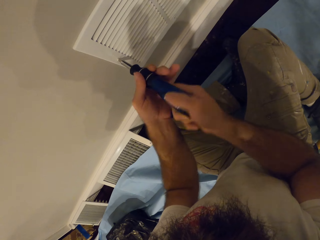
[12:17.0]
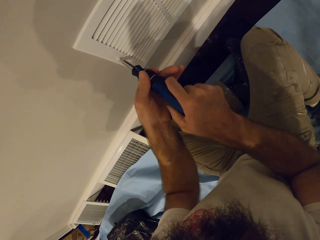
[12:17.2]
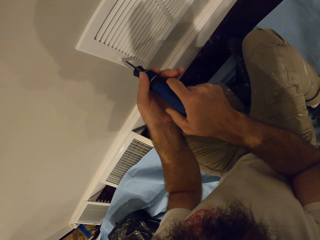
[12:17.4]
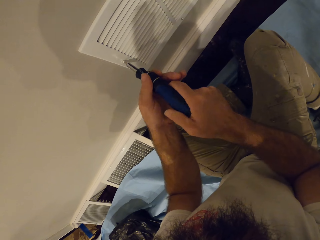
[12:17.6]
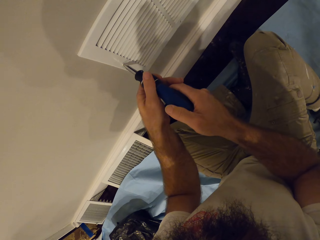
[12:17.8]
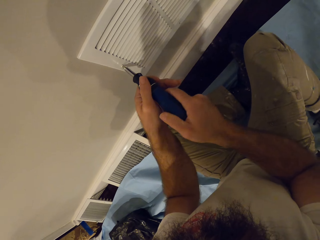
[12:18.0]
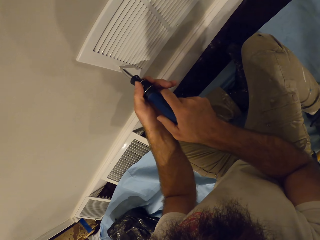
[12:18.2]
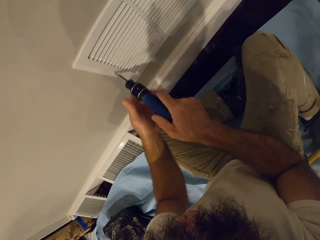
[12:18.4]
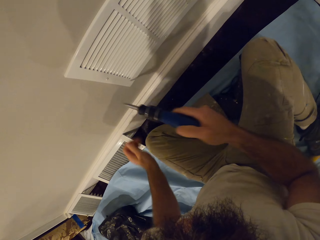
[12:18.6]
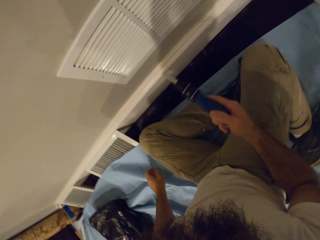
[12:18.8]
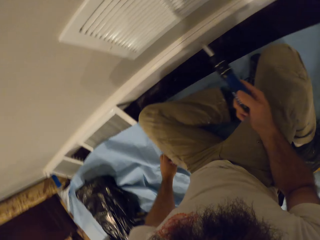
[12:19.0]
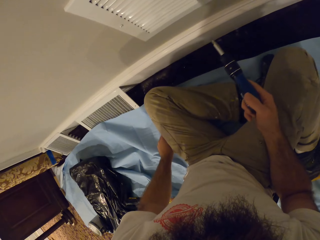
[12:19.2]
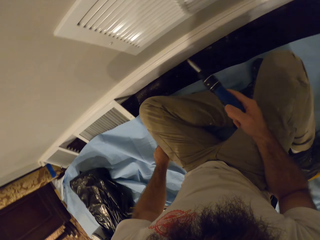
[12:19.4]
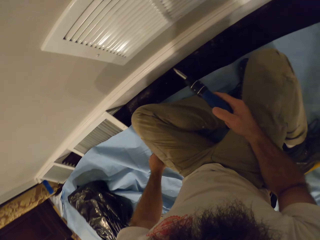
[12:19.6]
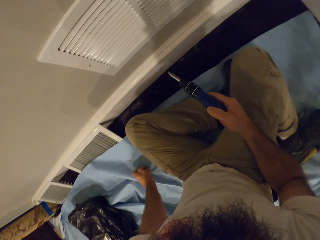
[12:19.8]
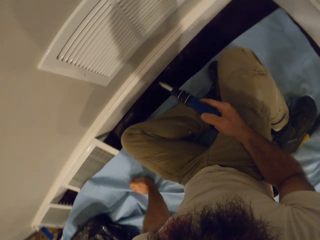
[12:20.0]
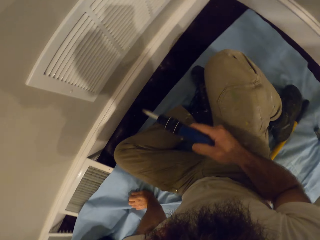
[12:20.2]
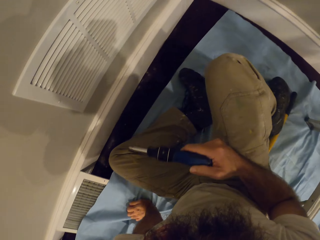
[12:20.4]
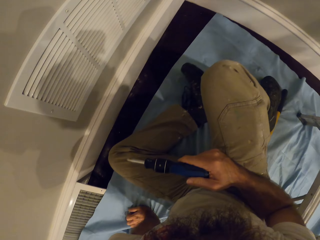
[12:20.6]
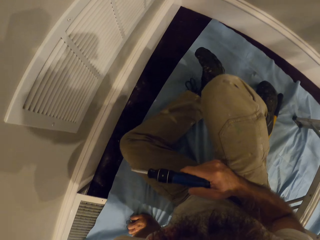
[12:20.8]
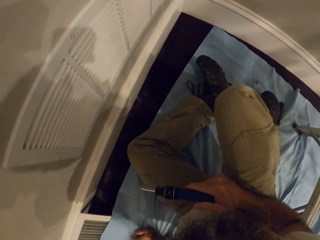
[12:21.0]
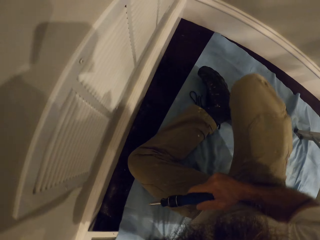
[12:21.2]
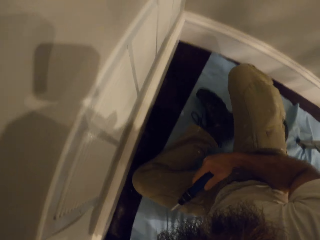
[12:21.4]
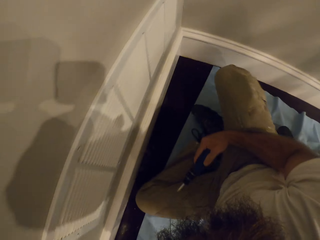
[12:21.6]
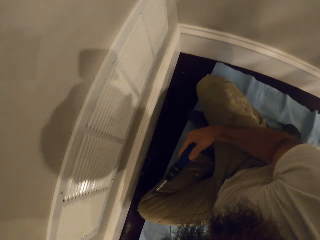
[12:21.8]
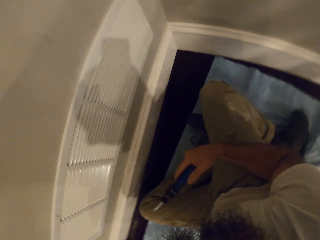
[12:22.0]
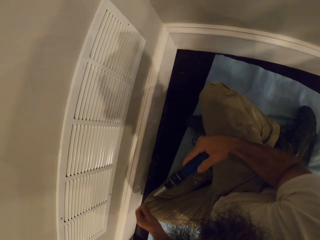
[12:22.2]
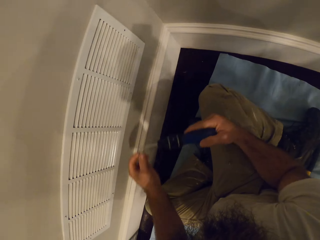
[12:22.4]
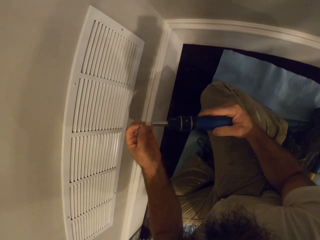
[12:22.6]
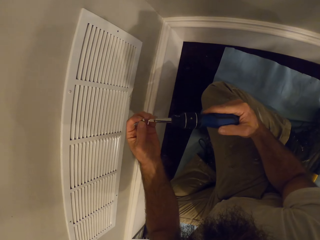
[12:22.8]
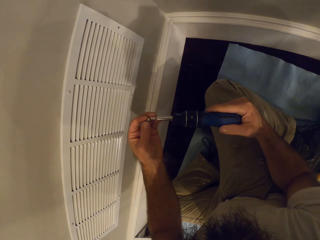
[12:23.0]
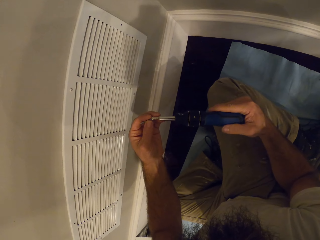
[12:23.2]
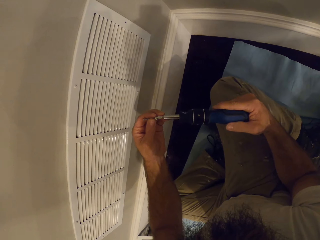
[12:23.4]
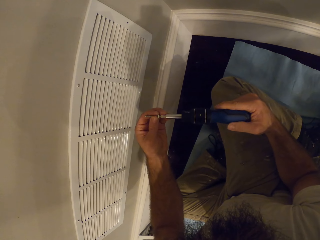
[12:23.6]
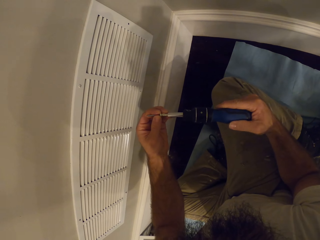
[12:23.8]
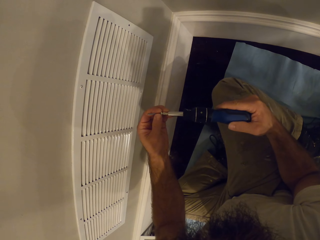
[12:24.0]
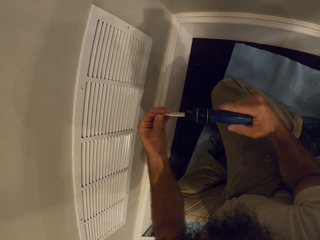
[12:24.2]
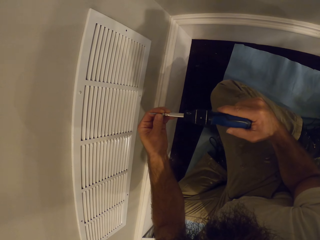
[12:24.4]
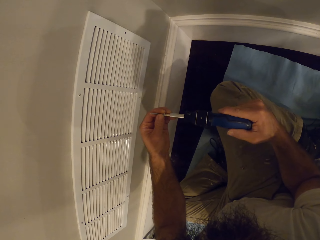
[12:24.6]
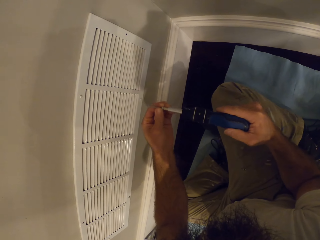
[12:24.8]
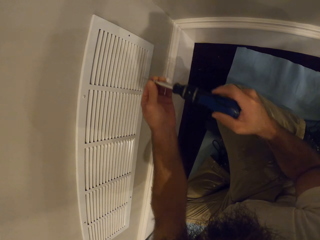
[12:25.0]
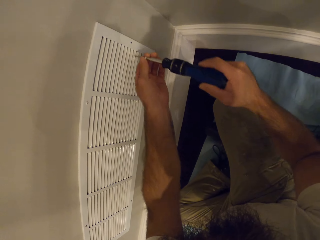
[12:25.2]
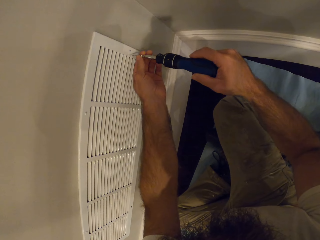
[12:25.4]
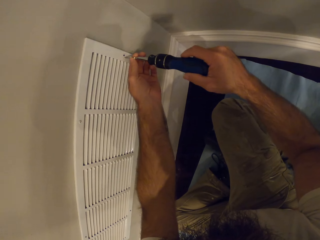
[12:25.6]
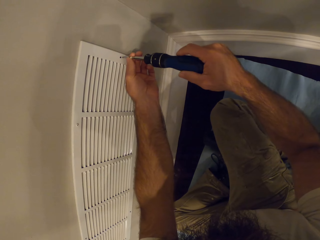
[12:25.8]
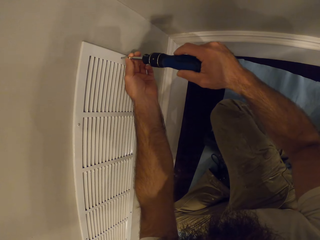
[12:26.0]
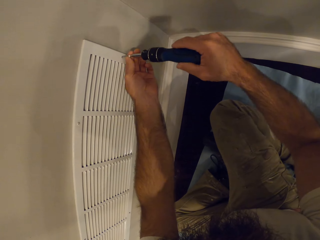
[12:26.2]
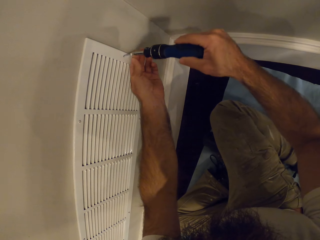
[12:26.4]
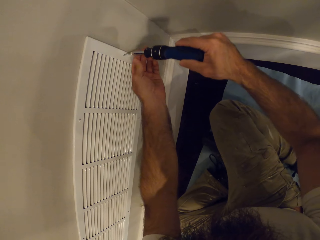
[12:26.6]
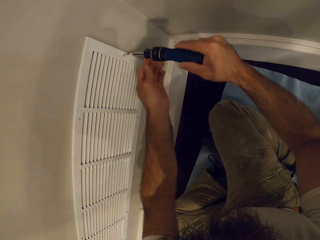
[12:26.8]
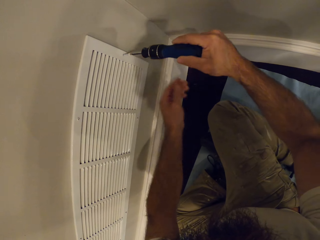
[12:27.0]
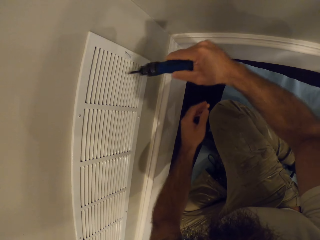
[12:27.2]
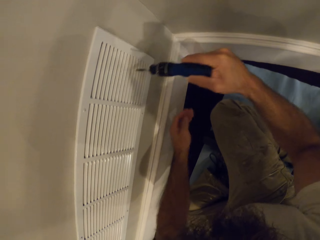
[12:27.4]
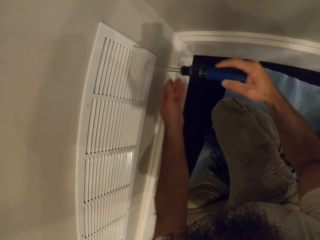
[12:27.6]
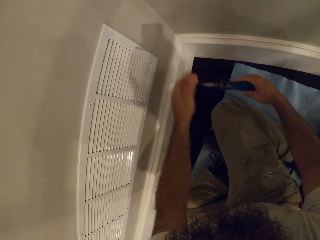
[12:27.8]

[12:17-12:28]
The camera wearer picks a screw from the floor with his left hand. He moves across the floor. He puts the screw in his left hand on the screwdriver in his right hand. He puts the screw on the vent grille with the screwdriver in both hands.

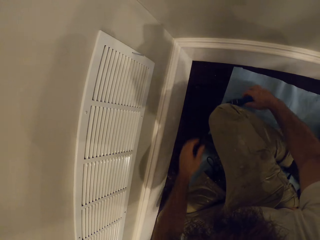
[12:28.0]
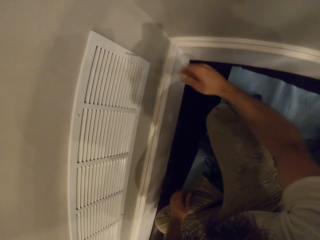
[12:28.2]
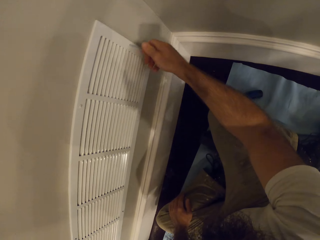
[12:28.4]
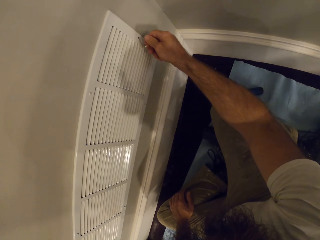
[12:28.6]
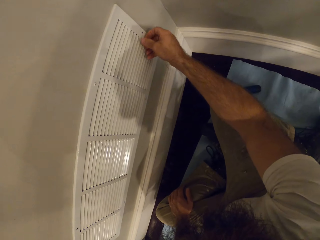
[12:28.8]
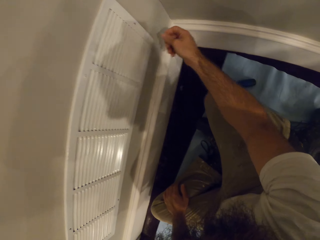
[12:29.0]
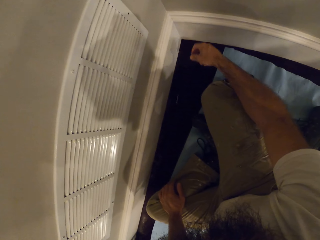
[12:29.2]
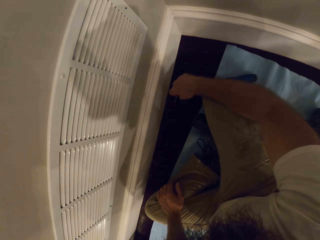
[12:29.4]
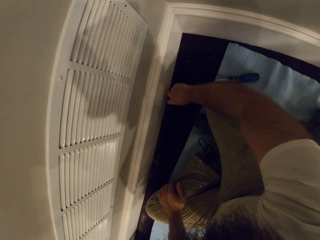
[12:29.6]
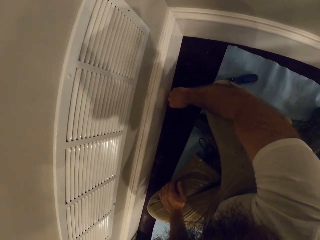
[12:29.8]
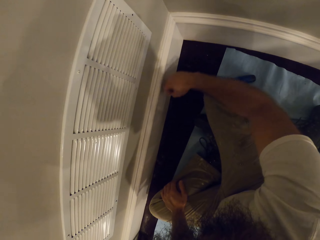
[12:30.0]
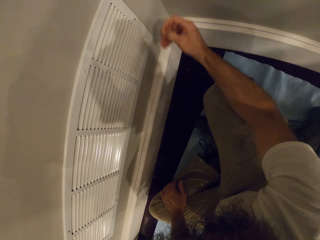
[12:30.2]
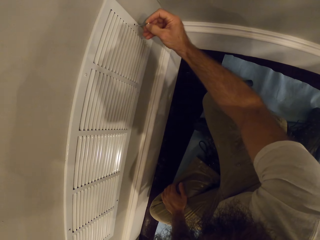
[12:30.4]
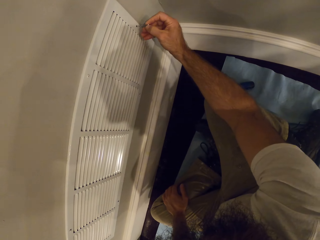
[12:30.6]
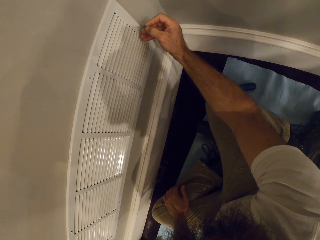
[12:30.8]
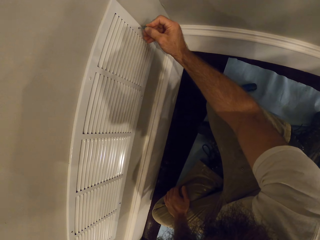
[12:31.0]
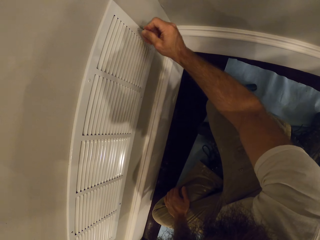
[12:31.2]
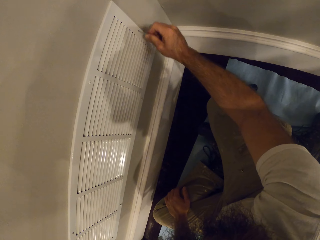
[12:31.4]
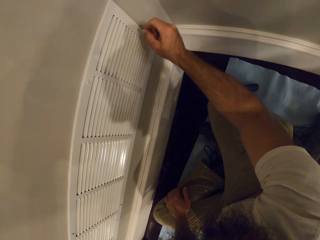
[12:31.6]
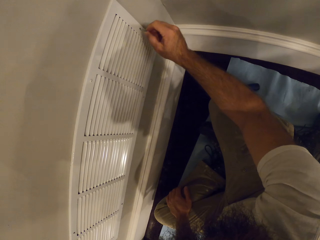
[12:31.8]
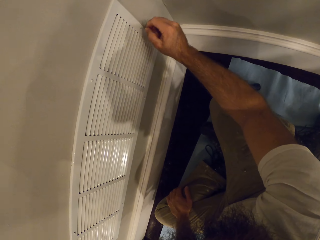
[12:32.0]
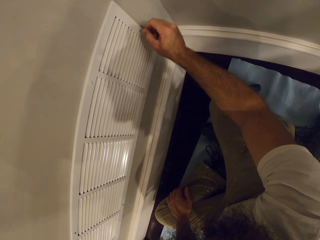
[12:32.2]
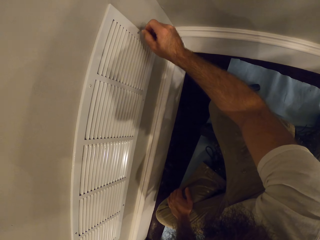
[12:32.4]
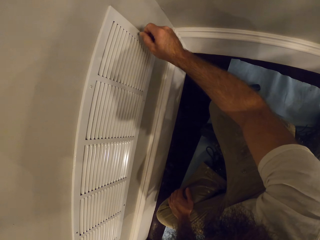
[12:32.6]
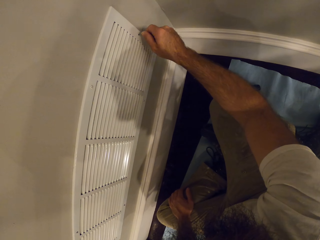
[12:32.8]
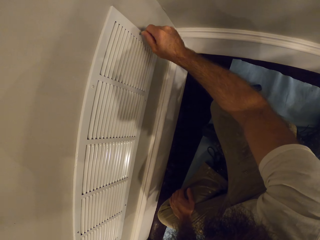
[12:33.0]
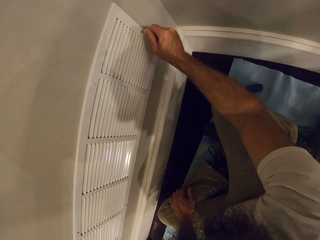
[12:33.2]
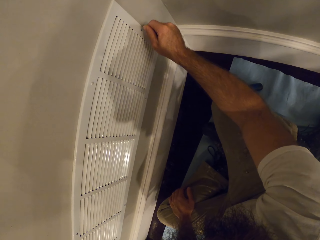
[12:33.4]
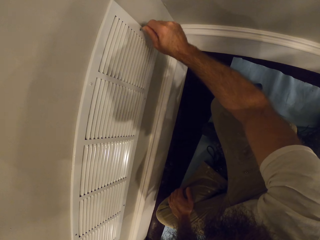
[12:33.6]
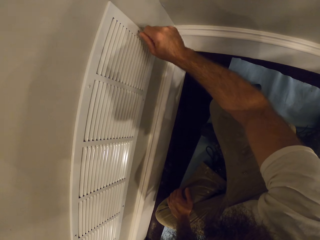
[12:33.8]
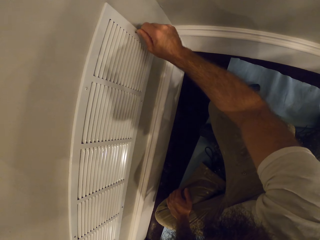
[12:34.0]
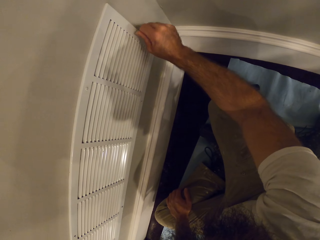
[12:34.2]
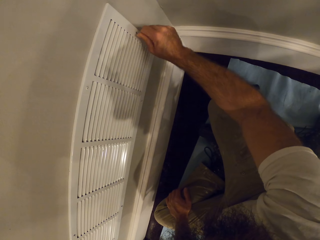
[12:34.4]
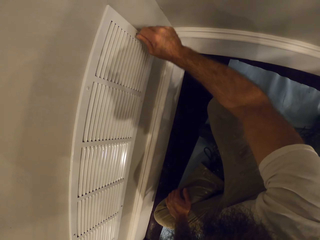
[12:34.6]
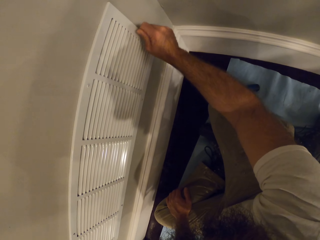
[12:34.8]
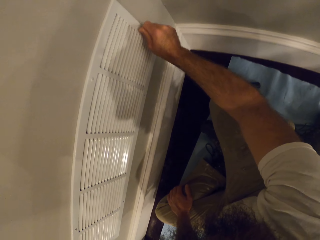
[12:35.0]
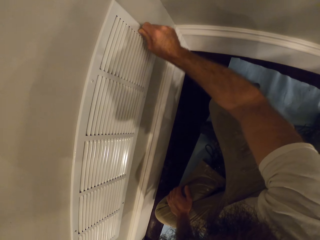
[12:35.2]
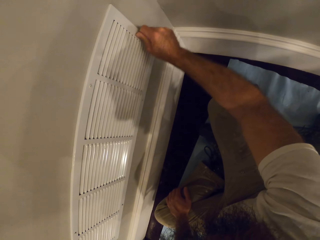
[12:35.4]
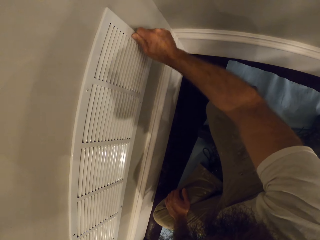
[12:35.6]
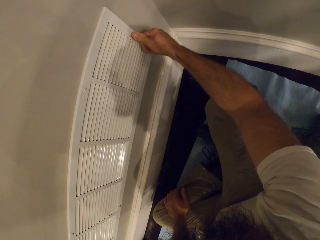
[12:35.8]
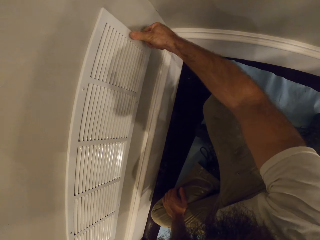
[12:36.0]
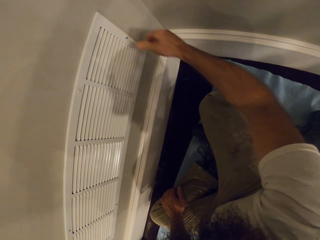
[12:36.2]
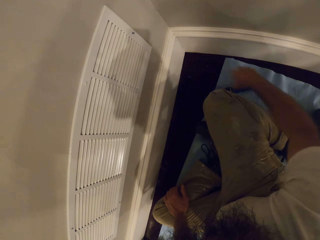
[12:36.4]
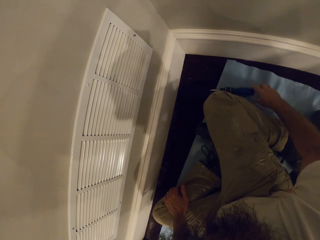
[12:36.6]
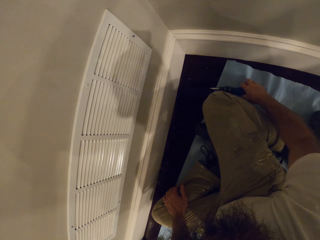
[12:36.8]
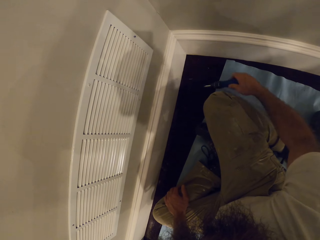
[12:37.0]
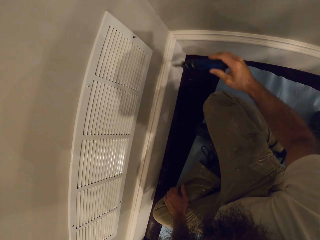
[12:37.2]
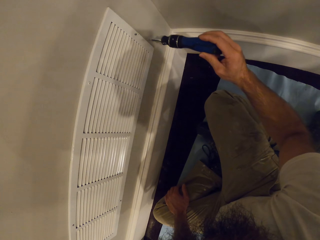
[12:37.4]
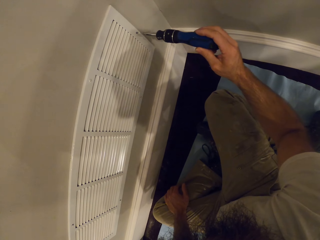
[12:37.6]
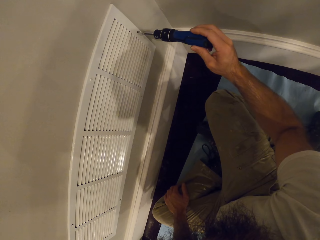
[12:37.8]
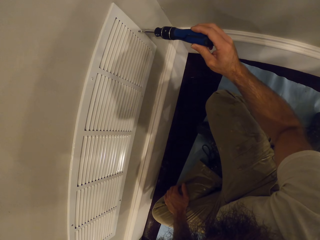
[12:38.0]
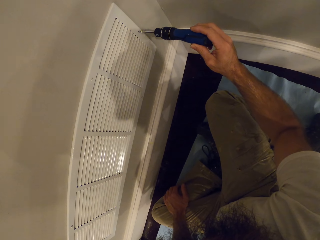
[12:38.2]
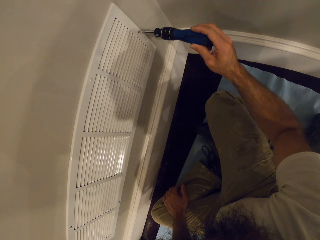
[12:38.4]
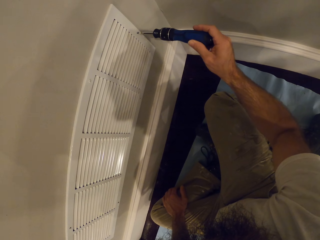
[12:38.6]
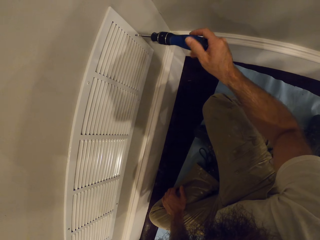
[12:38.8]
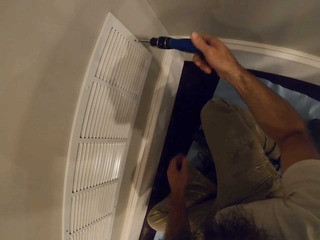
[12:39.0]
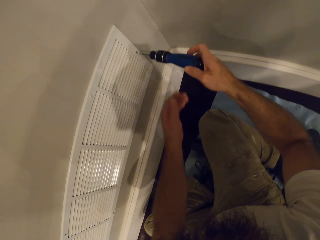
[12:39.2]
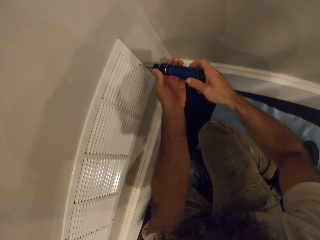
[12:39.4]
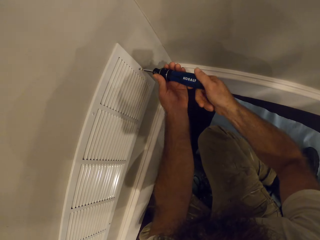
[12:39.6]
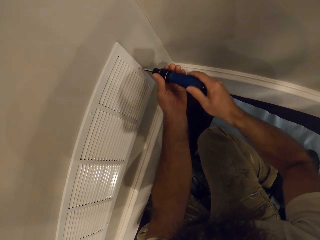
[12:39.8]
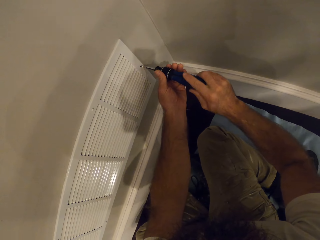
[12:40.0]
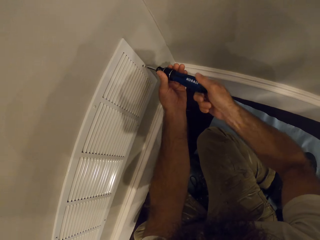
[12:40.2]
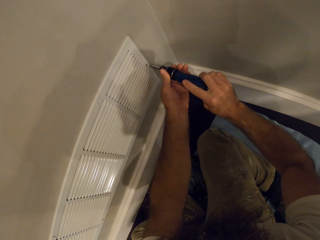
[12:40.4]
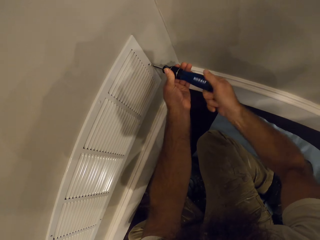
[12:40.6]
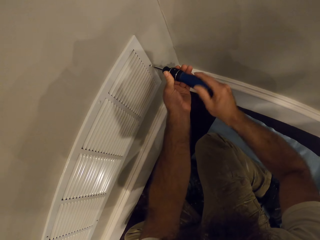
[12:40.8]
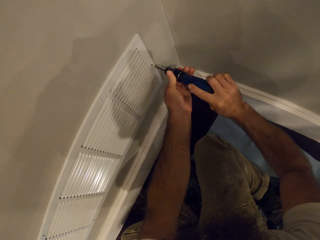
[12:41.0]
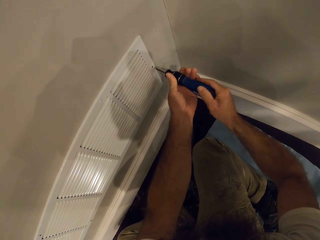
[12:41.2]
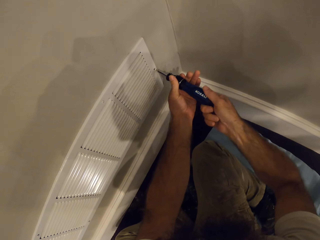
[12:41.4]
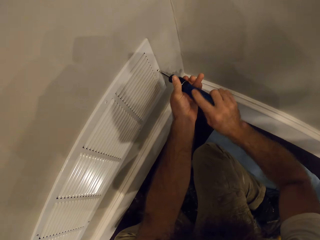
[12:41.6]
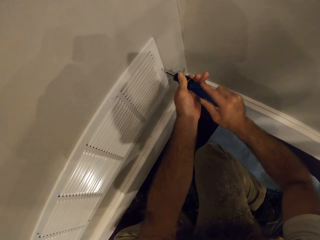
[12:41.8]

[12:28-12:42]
The camera wearer drops the screwdriver on the floor with his right hand. He adjusts the screw on the vent grille with his right hand. He holds the screw. He picks the screw from the floor with his right hand. He fits the screw on the vent grille with his right hand. He pushes in the screw in the vent grille with the hand. He picks the screwdriver from the floor with his right hand. He tightens the screw on the vent grille with the screwdriver in his right hand. He holds the screwdriver on the vent grille with both hands. He tightens the screw on the vent grille with the screwdriver in both hands.
